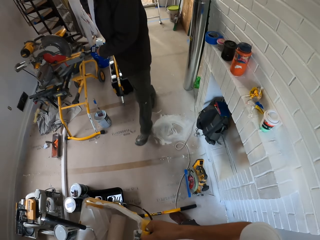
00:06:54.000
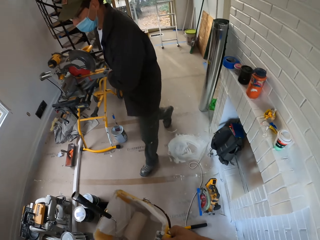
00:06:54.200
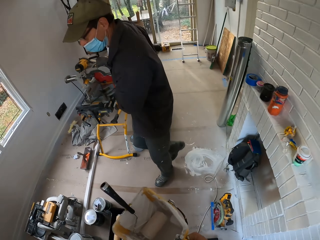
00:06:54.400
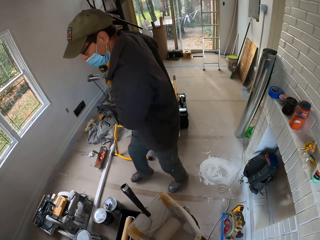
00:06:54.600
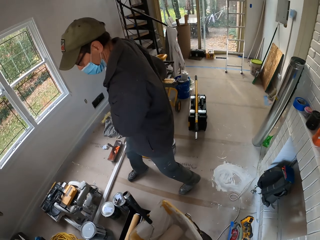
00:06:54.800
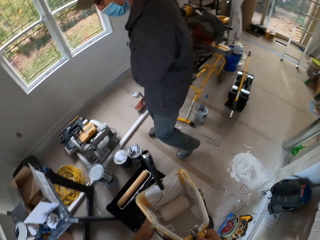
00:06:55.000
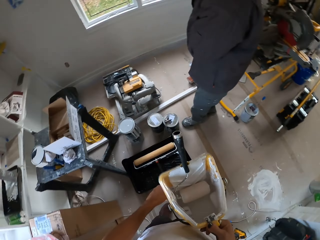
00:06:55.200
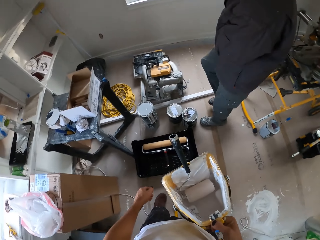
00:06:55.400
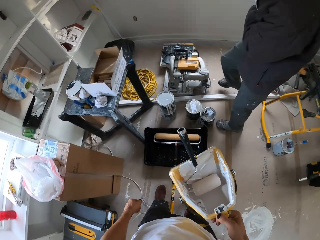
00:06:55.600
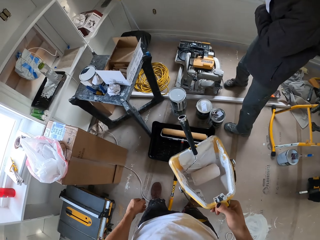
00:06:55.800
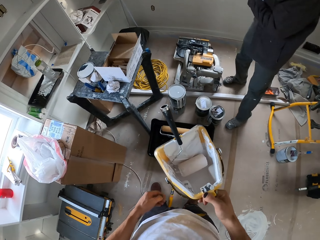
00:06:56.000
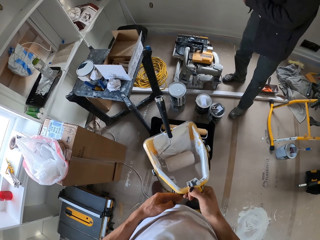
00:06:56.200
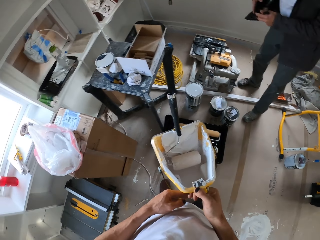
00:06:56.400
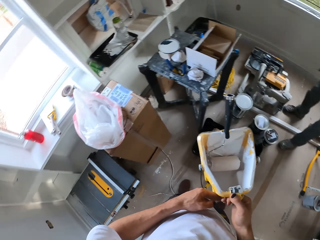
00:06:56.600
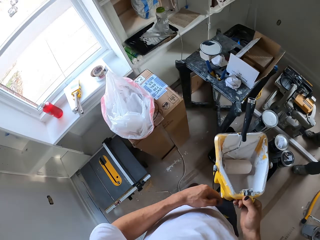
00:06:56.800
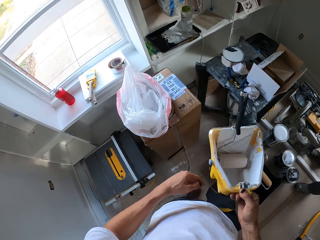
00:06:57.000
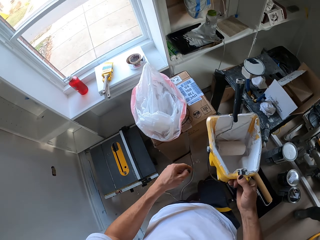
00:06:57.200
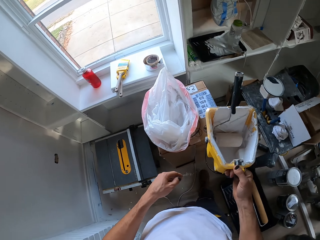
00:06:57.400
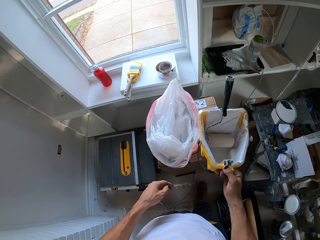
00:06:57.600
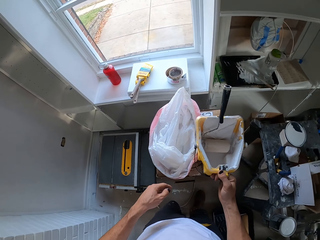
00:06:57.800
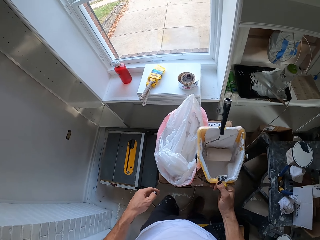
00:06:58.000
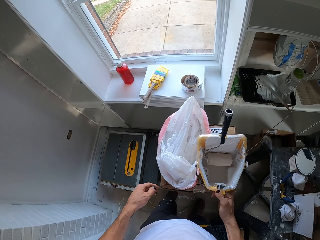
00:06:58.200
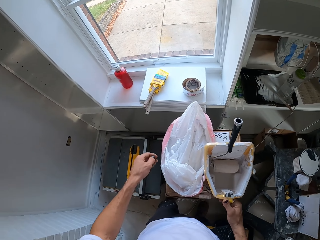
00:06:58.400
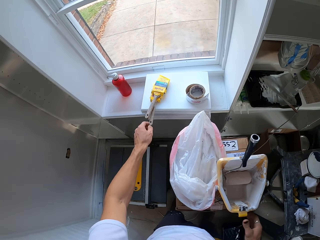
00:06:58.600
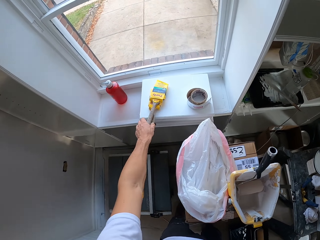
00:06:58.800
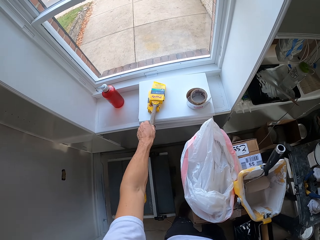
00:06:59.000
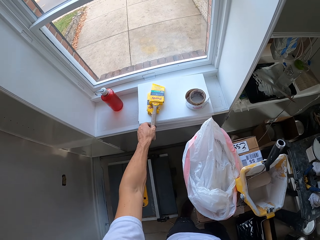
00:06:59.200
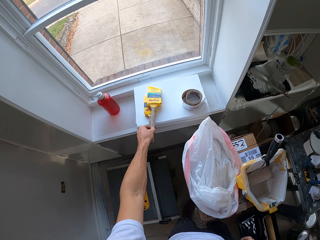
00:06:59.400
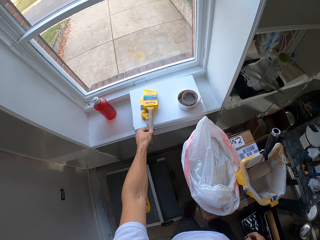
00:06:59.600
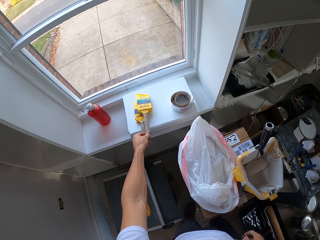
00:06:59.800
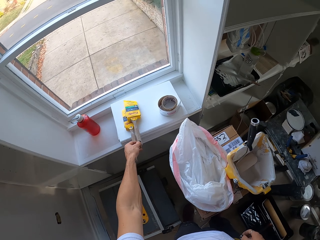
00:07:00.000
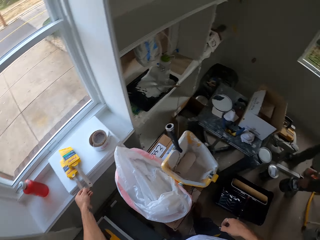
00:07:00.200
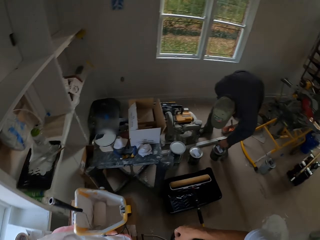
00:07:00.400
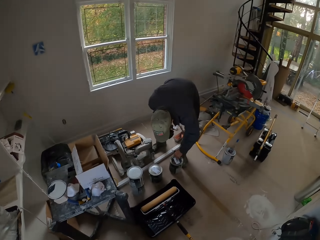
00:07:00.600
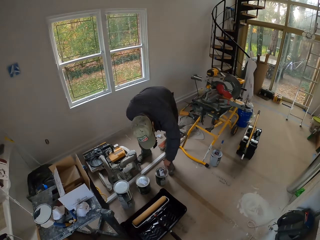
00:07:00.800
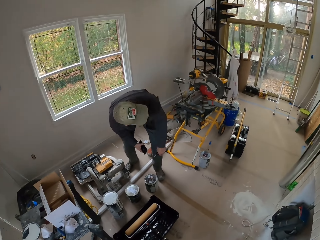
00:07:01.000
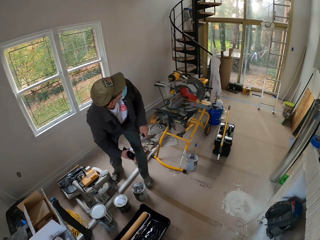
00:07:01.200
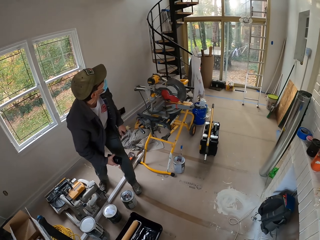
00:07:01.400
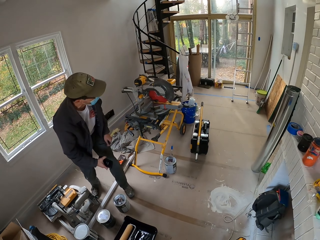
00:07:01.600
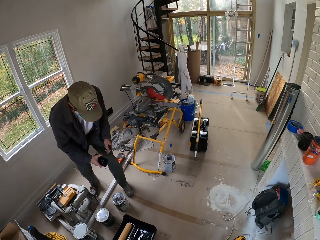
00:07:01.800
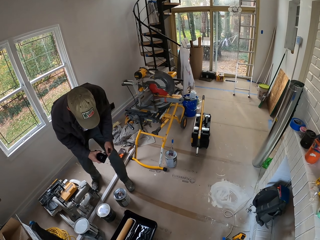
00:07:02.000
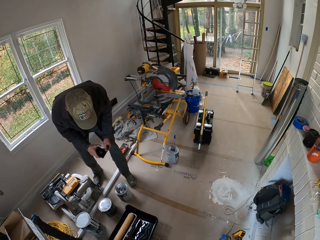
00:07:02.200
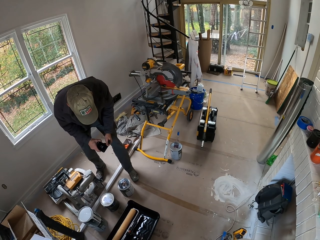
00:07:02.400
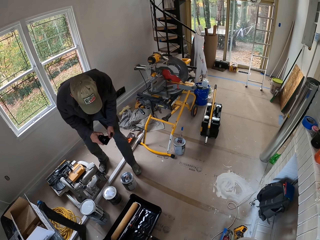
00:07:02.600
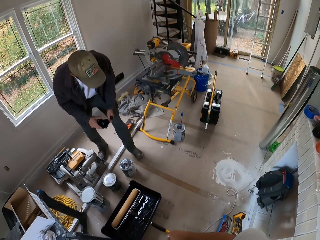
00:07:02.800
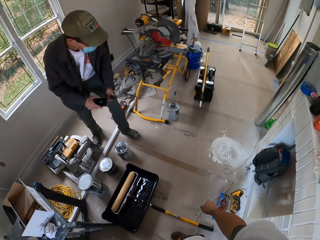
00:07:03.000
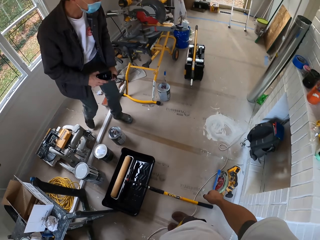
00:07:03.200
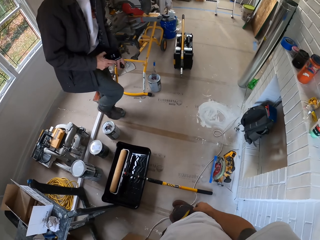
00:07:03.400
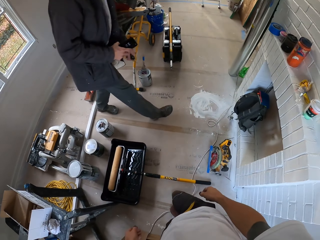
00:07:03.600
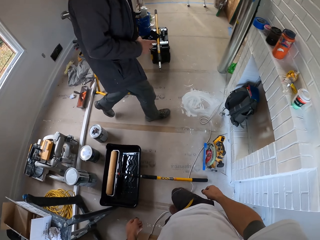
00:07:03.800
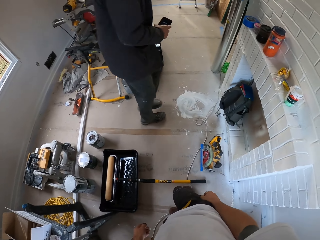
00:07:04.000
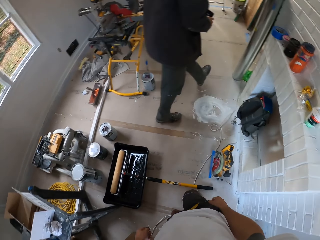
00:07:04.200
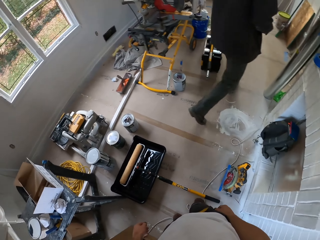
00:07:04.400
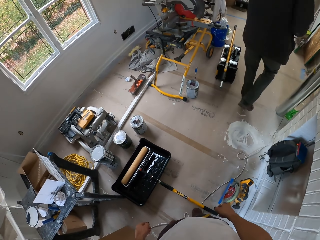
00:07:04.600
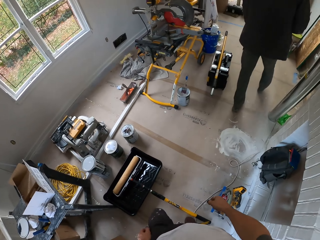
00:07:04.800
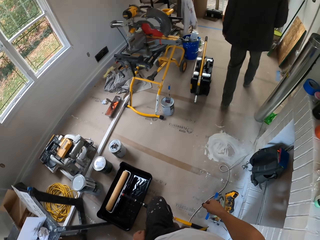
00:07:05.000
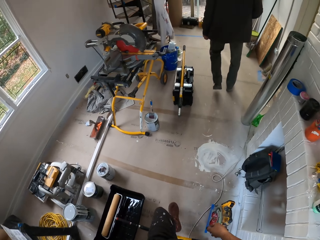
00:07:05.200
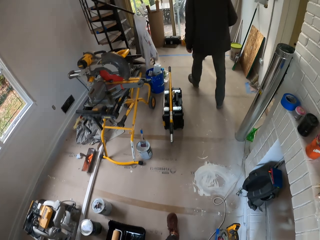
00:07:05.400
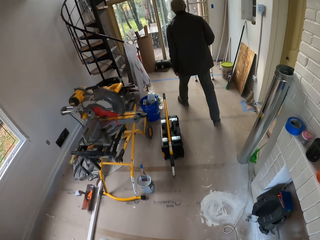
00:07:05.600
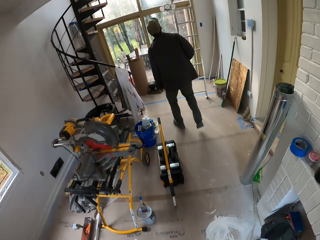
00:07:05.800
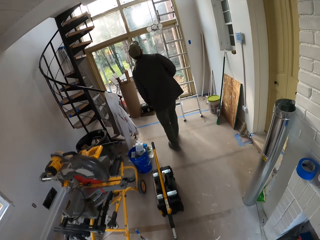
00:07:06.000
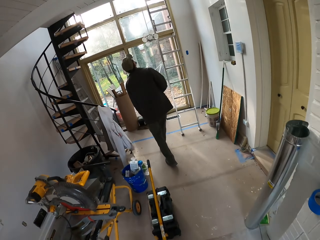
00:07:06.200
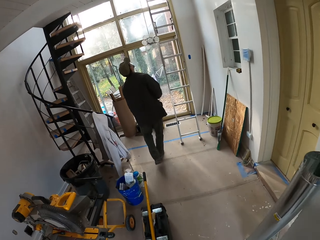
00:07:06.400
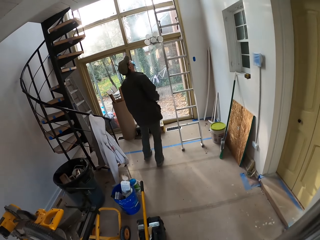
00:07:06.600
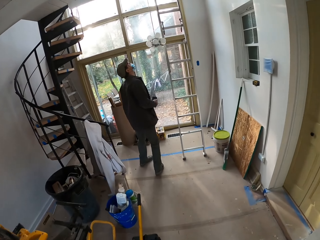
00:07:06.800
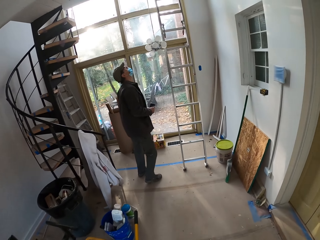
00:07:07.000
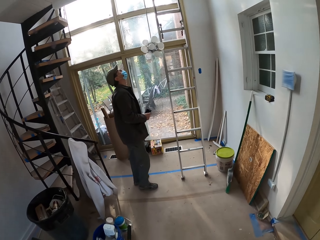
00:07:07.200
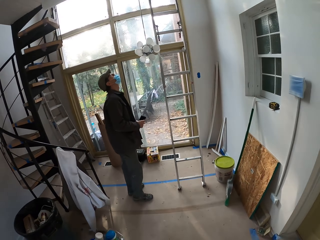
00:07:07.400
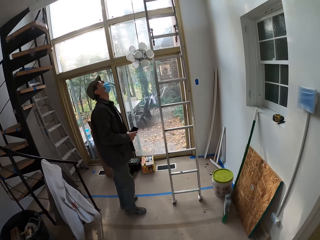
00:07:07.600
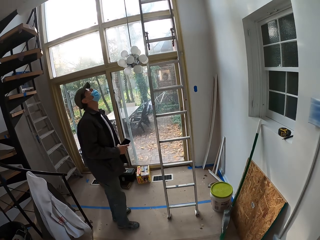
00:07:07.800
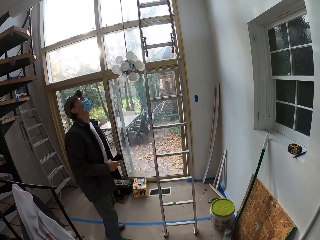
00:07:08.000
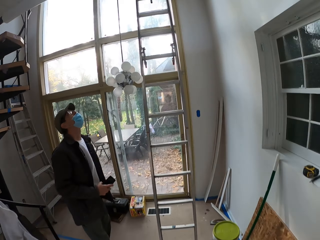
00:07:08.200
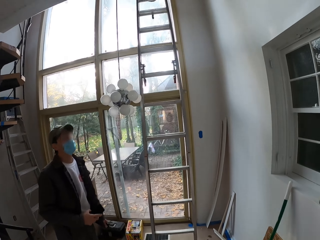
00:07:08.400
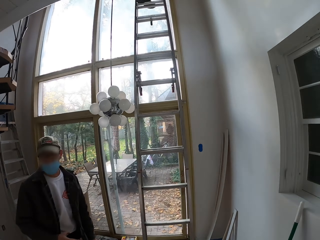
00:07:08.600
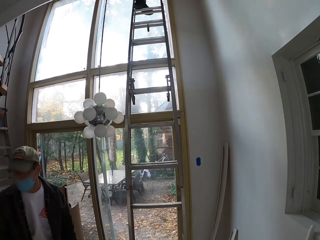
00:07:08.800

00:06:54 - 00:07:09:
The camera wearer looks around the house. A man walks around the house. The camera wearer looks around the house. They place the paint bucket on the box. They touch something, pick up the paint brush on the window and look around the house. The man holds a paint tin, puts the paint can on the floor, looks around the house, holds a cell phone on his left hand and uses the phone. The camera wearer looks around the house. The man walks around the house. The camera wearer looks around the house, walks around the house and looks around the house. The man looks around the house.

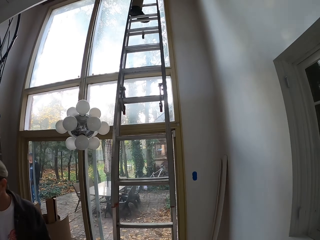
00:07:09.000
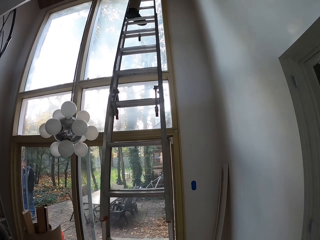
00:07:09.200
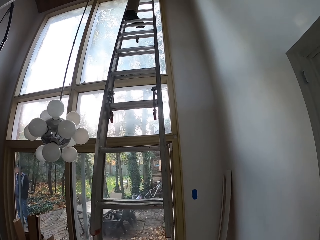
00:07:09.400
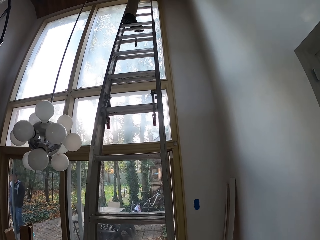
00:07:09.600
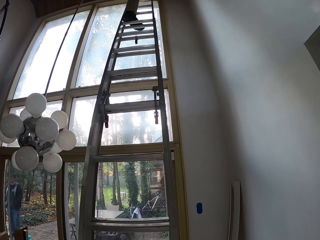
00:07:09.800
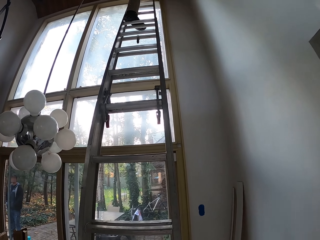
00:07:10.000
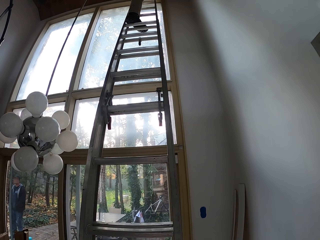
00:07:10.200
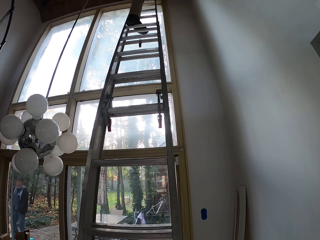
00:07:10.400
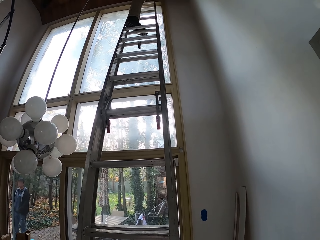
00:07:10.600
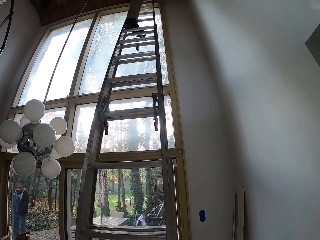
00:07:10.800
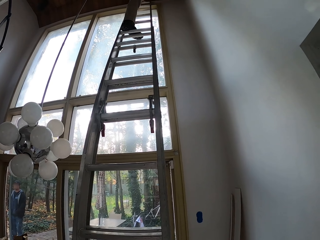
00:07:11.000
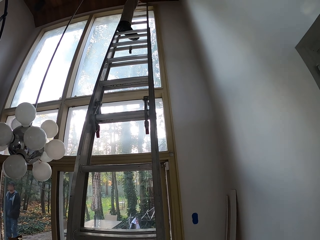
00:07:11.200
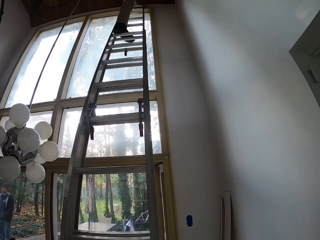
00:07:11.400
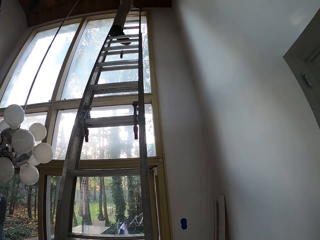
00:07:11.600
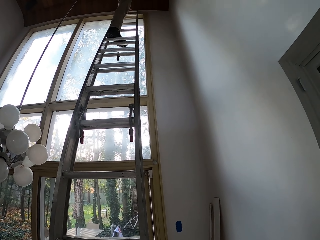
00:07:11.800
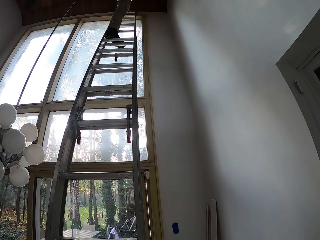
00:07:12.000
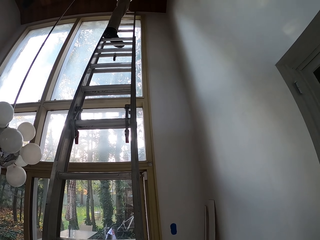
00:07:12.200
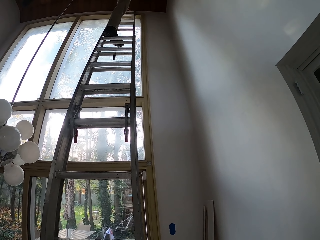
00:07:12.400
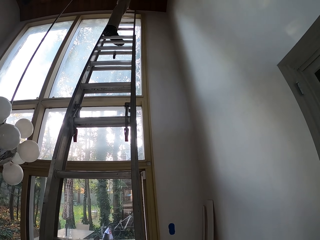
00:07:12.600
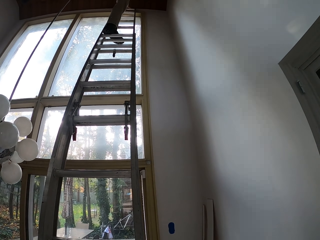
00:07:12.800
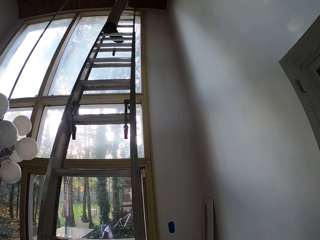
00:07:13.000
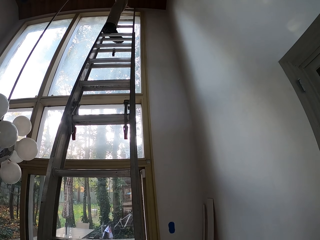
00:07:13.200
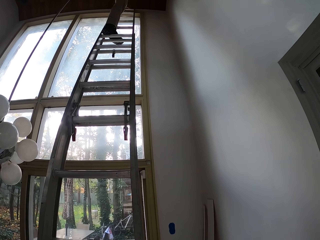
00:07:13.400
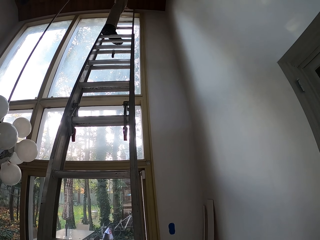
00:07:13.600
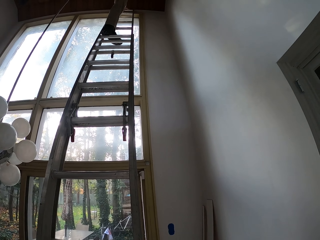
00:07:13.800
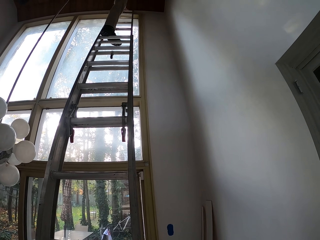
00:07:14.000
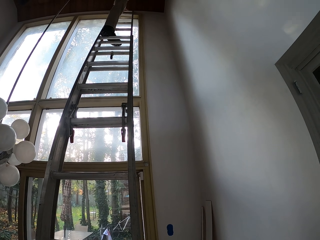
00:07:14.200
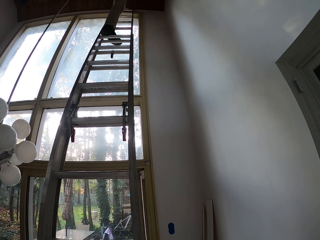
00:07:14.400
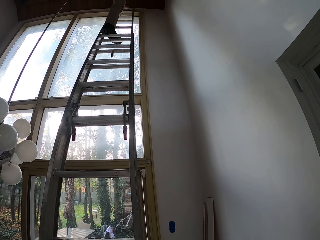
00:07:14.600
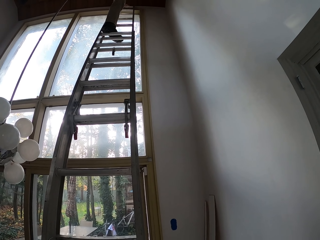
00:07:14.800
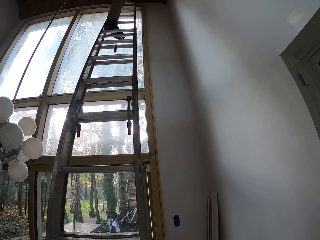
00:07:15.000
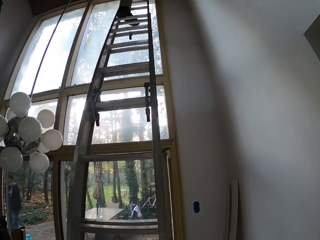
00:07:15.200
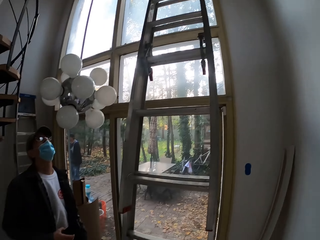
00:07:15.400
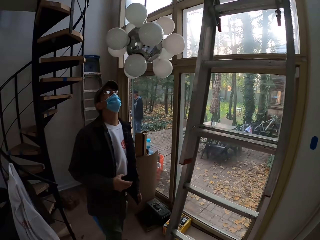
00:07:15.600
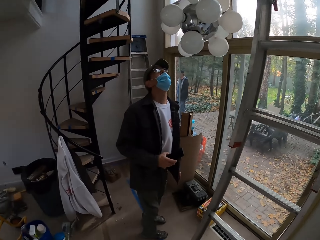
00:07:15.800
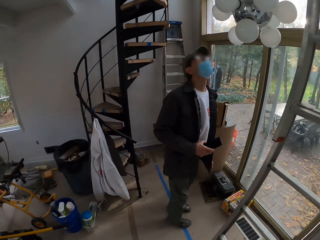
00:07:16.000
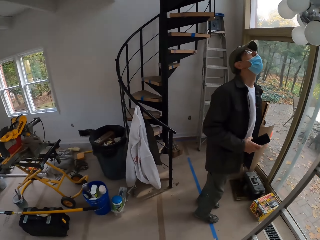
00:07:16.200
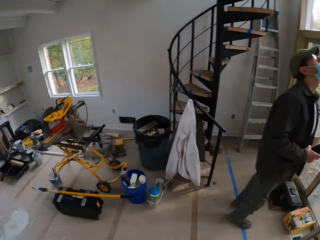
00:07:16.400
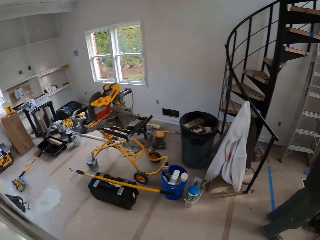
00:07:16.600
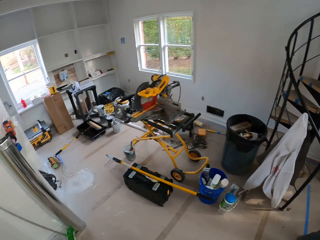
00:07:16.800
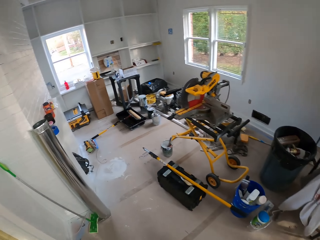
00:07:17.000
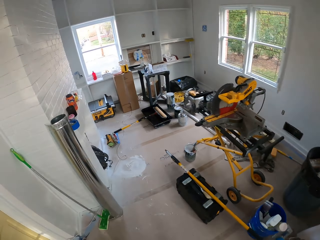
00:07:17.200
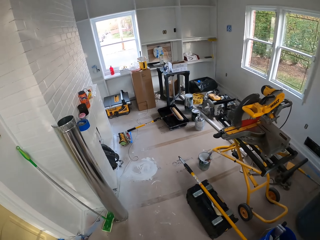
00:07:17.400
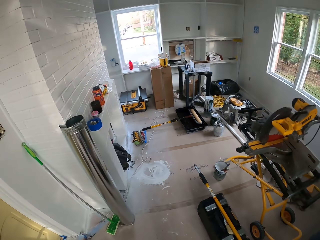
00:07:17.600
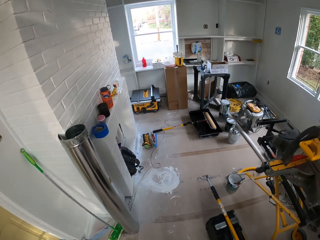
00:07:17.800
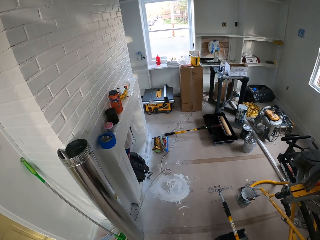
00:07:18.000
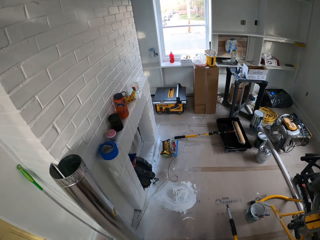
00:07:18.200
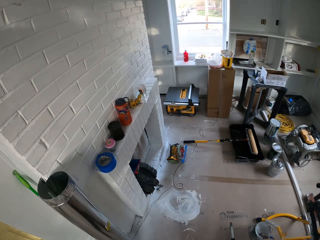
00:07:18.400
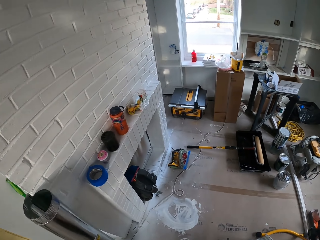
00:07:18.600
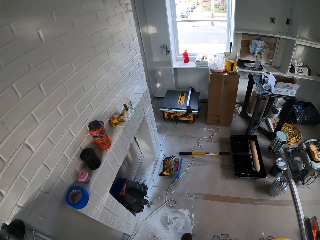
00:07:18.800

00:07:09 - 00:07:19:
The camera wearer looks around the house. A man stands on the ladder outside the house. The camera wearer looks around the house. Another man looks around the house. The camera wearer looks around the house and walks around the house.
